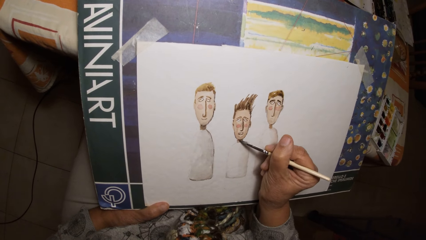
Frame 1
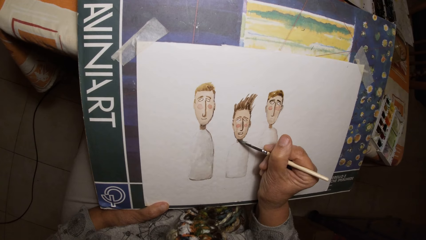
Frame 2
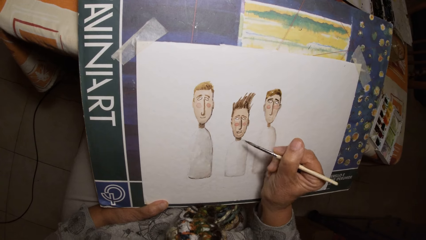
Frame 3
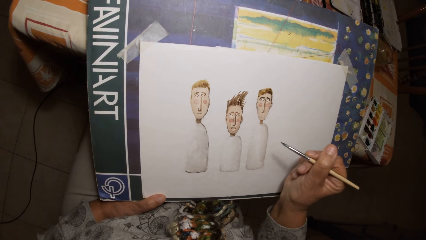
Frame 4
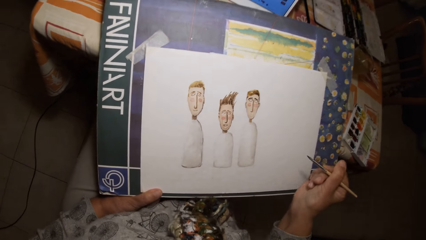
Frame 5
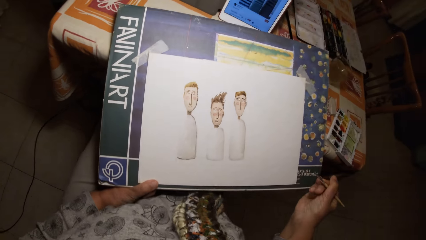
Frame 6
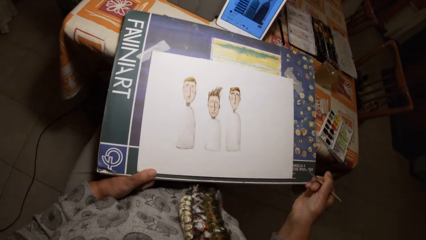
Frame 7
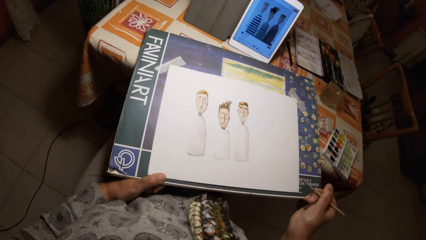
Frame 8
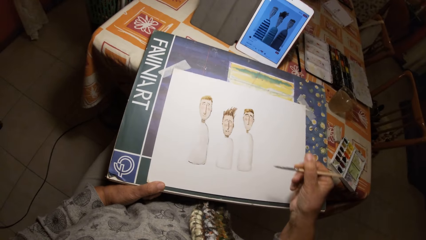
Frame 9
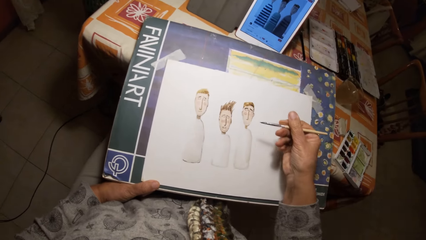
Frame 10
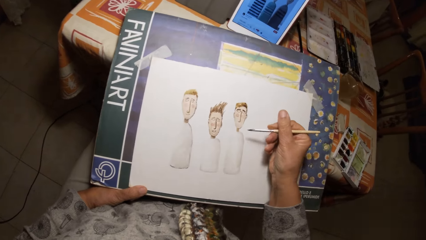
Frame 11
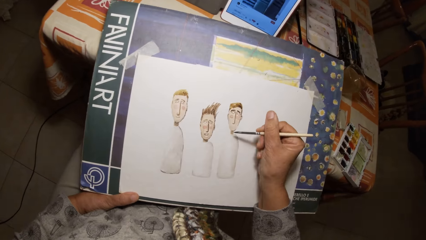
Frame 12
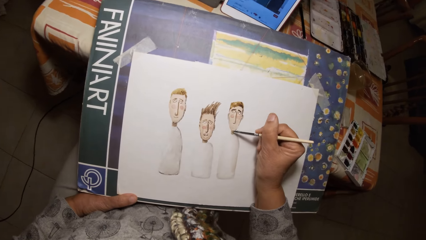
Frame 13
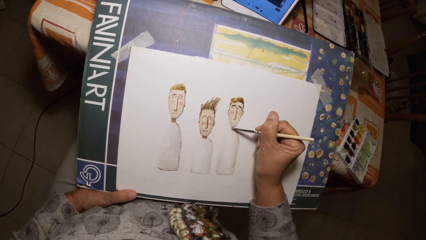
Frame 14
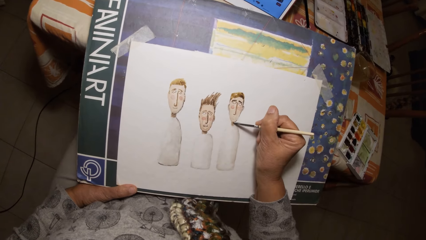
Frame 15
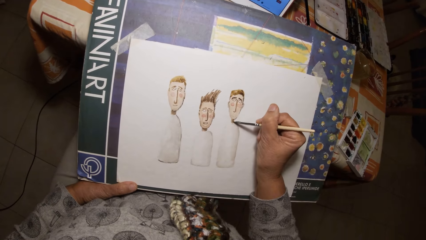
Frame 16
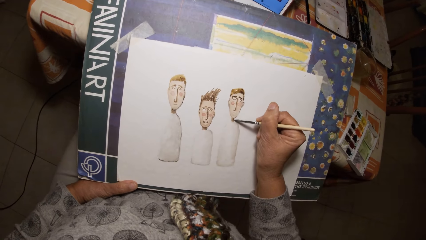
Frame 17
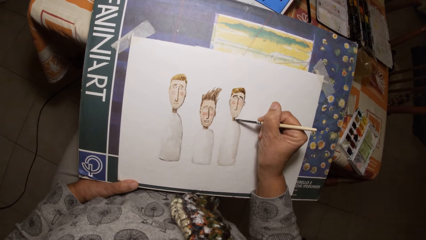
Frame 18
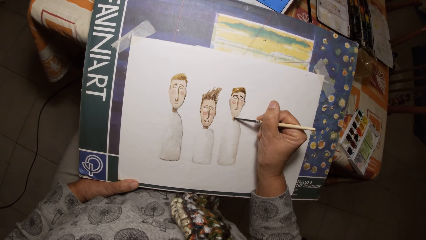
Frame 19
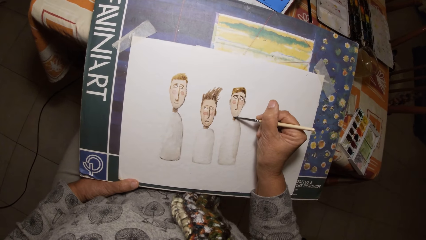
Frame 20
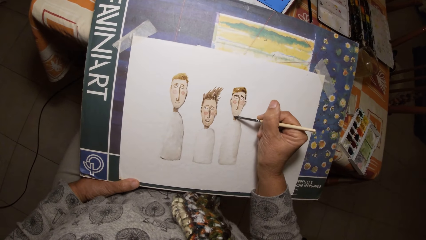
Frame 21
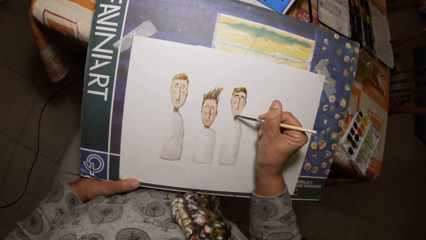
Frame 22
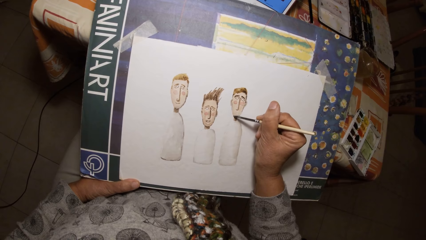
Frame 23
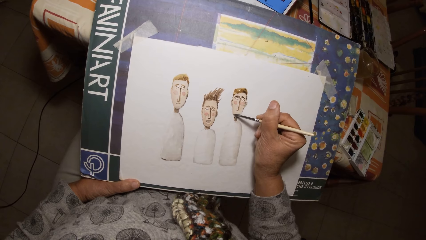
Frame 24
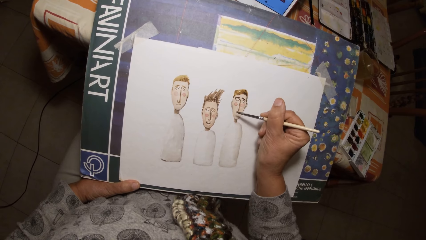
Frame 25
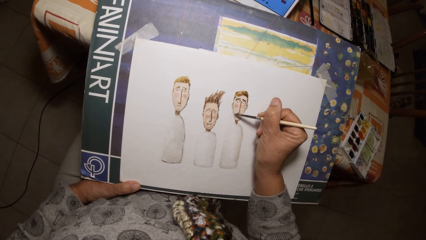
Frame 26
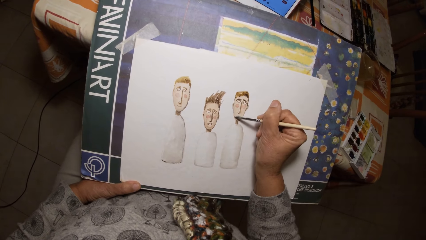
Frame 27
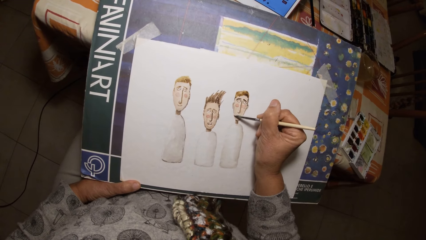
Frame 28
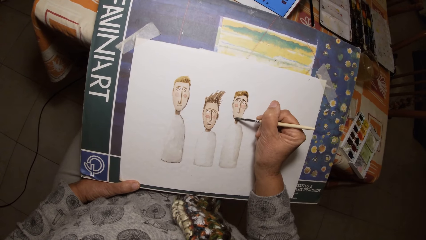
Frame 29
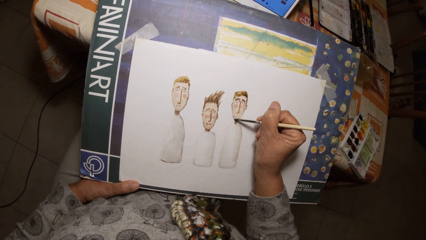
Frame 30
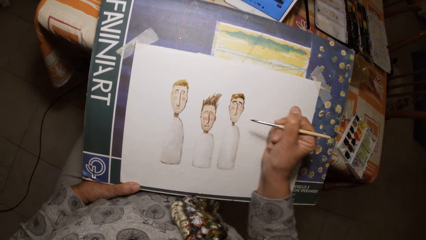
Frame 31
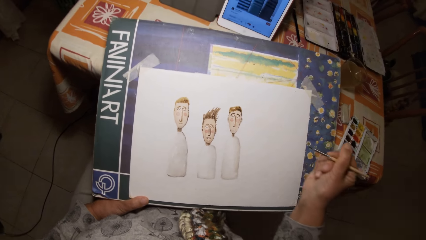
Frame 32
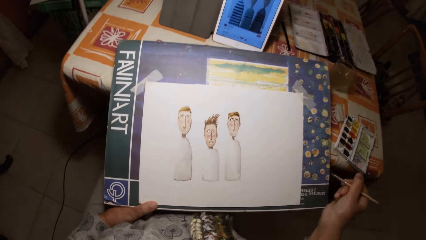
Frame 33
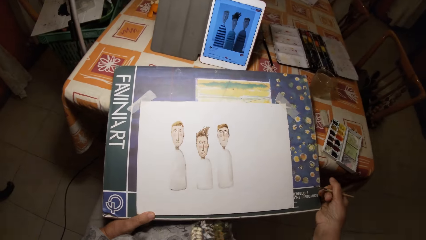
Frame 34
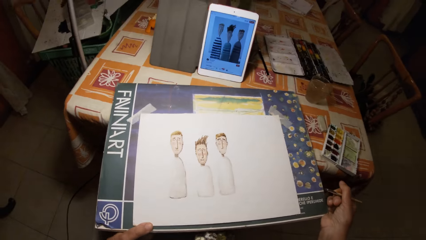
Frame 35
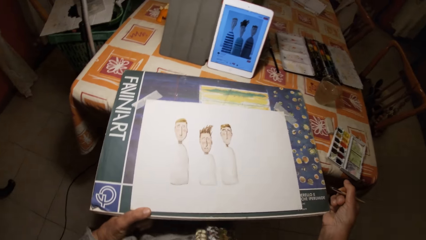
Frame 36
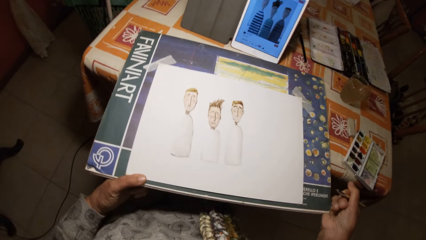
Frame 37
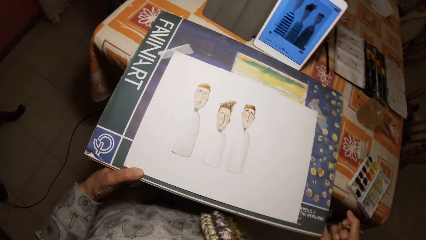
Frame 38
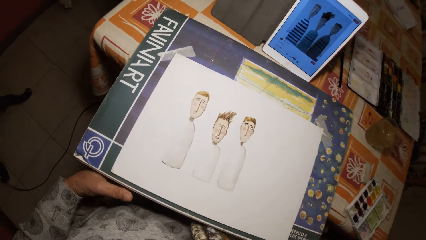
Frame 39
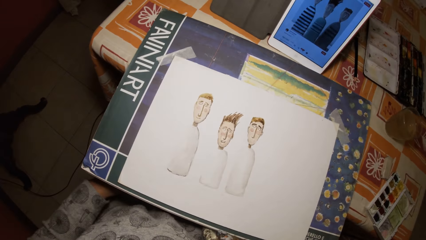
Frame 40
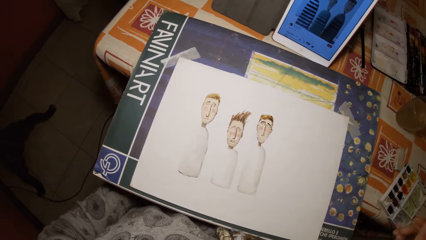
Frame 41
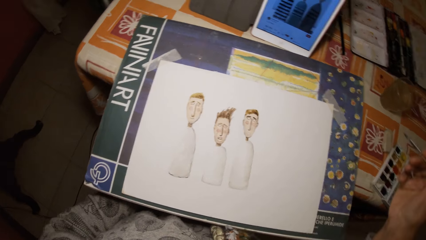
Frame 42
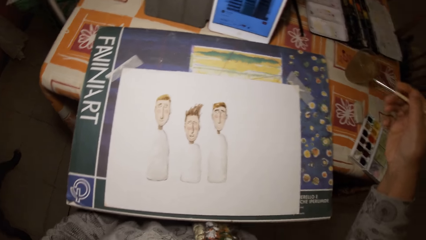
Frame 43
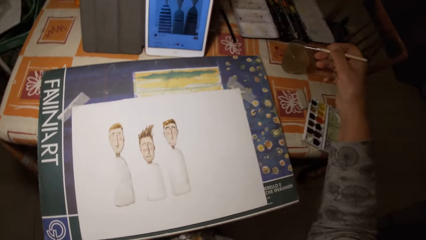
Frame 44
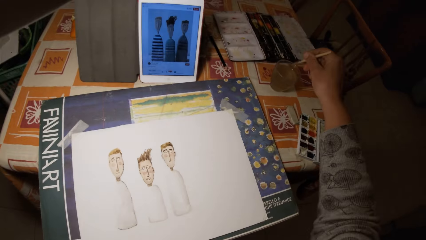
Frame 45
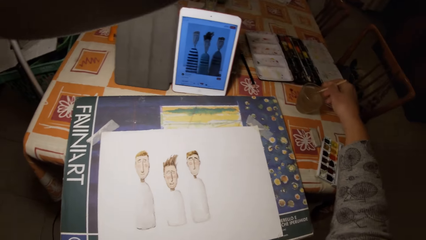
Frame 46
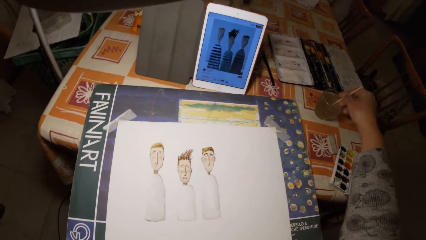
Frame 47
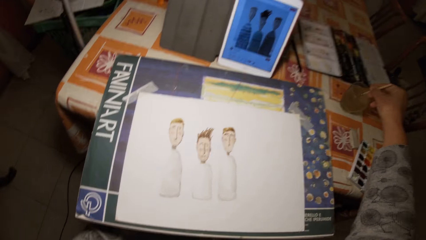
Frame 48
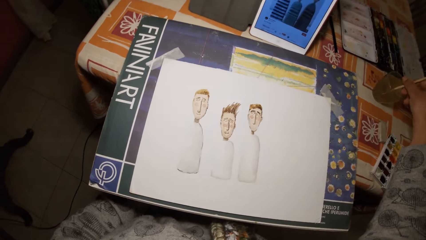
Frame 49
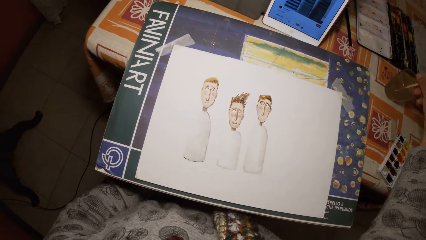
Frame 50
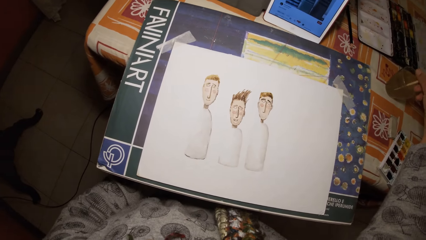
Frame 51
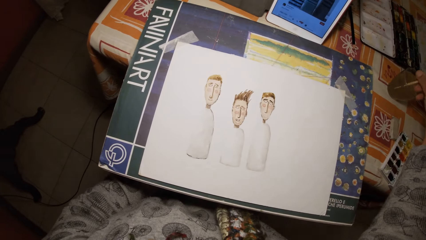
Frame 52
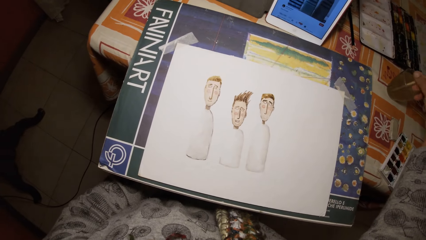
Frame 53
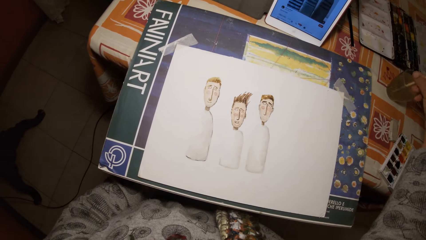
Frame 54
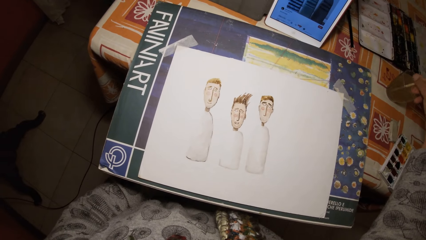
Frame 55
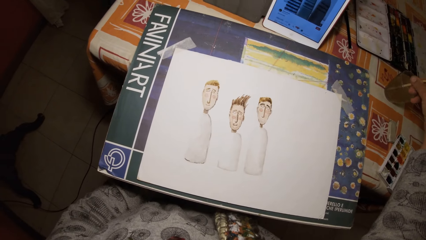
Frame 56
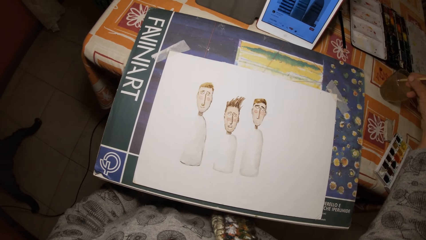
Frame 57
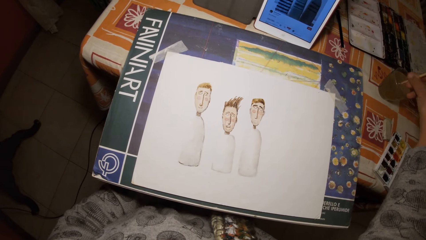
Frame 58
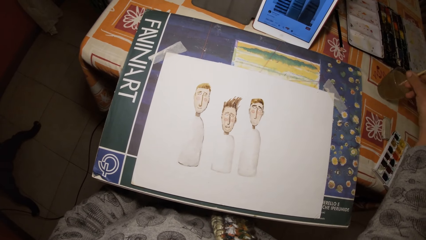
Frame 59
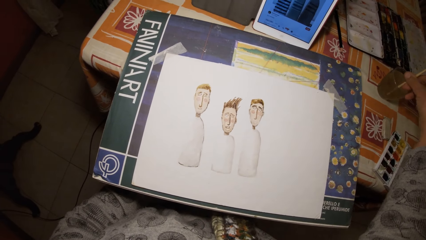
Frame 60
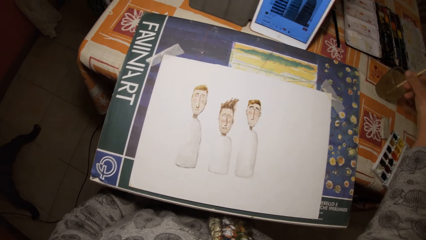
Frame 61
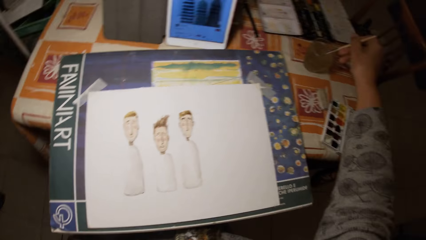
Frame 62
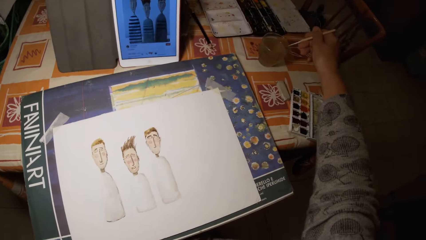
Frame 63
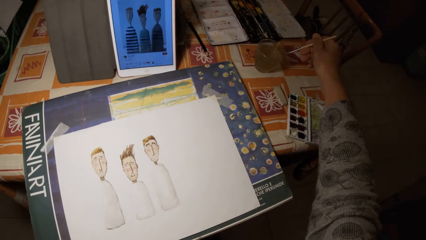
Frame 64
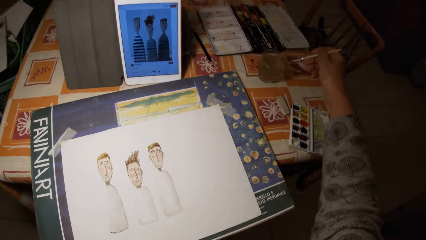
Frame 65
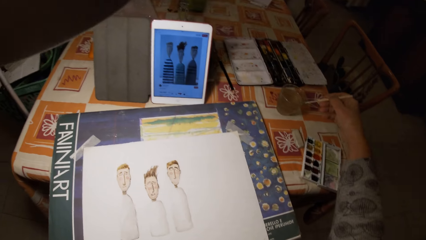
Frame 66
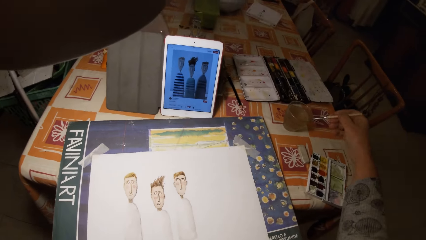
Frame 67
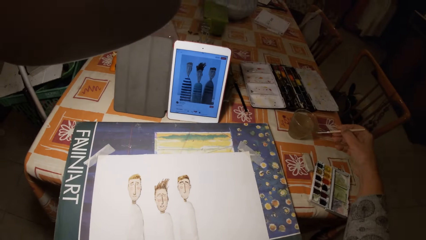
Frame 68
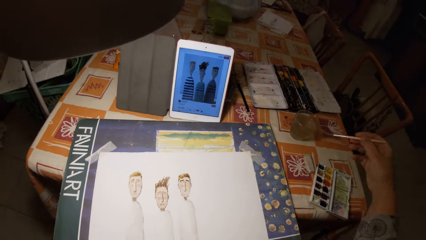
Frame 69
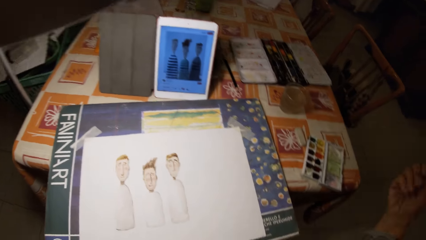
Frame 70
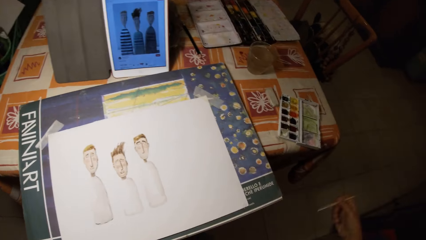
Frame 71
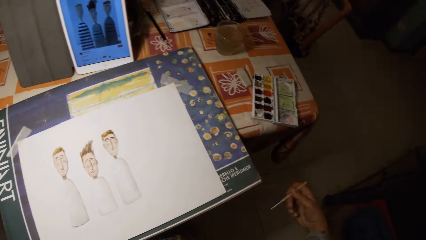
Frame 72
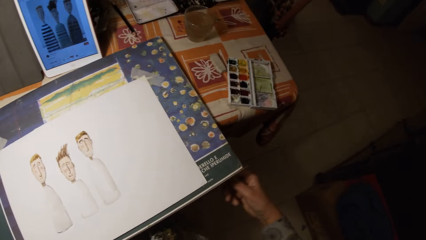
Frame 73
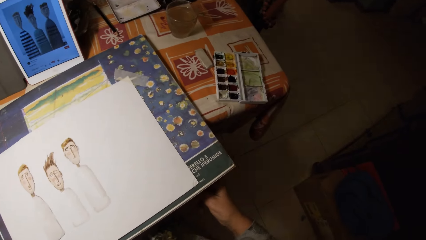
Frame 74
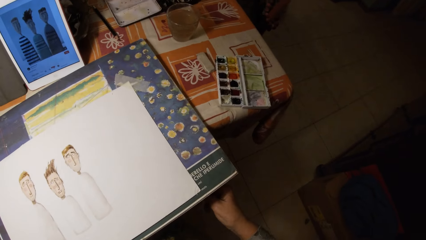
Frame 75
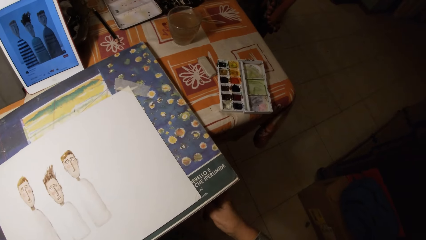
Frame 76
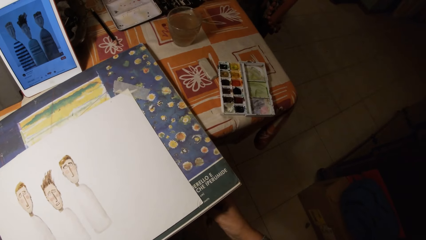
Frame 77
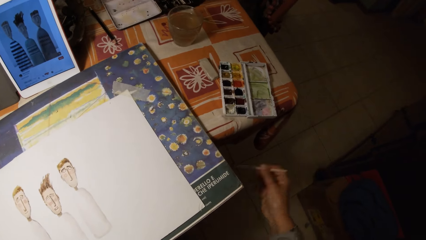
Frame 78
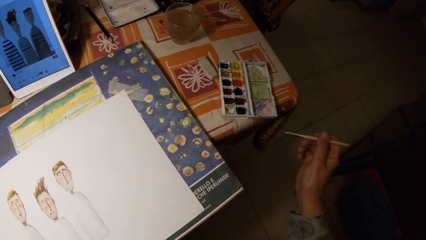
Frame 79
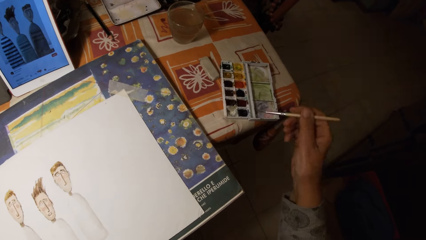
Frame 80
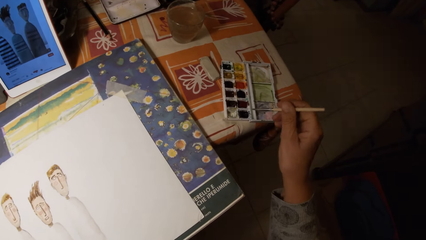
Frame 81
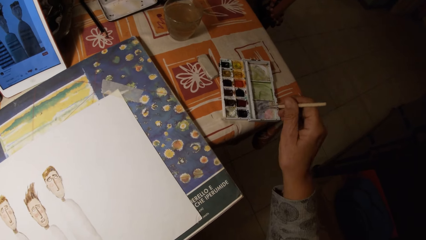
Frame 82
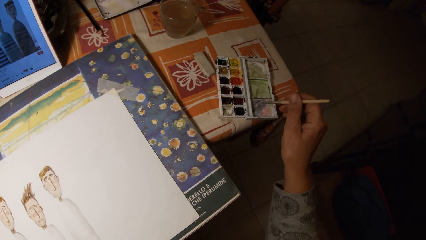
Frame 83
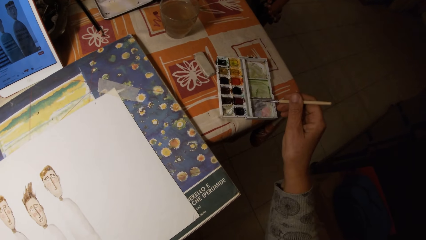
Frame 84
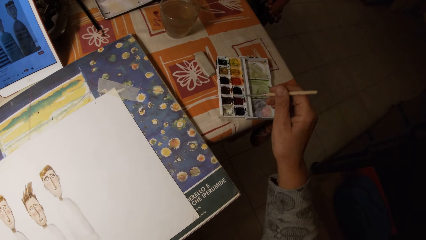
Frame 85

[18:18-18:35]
The camera wearer moves the book. He dips the painting brush in his right hand in a cup of water on a table. He scrapes the painting brush in his right hand on the rim of the cup. He shakes the brush in his right hand.
